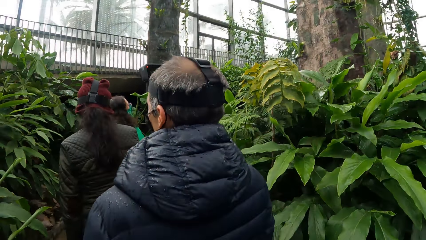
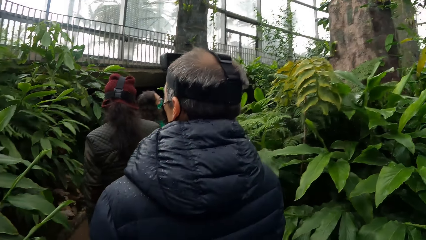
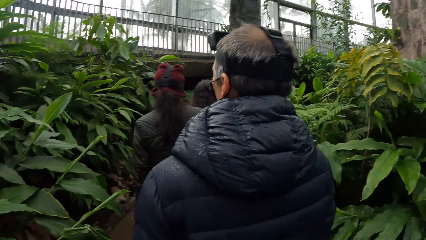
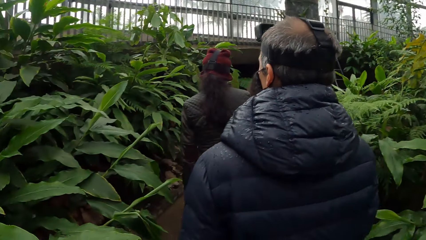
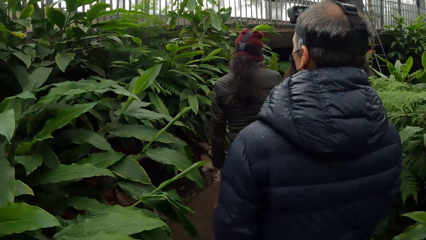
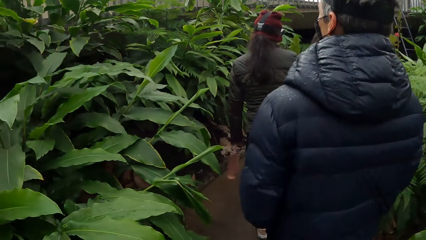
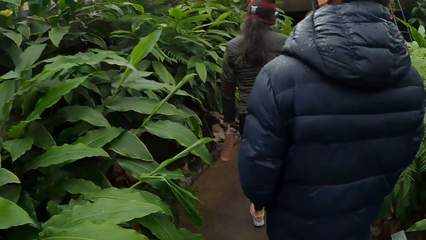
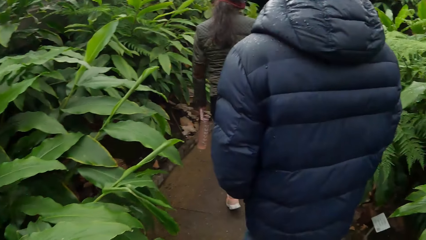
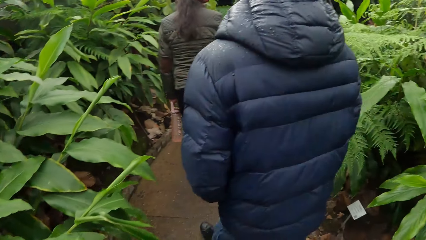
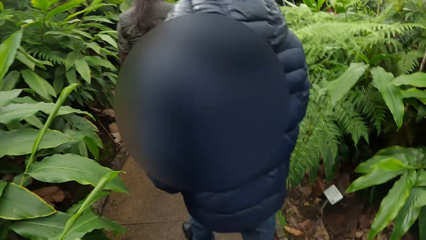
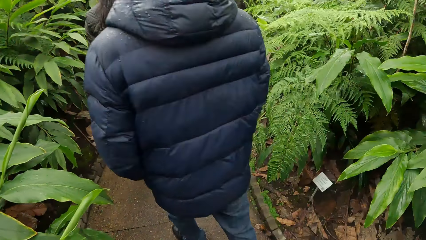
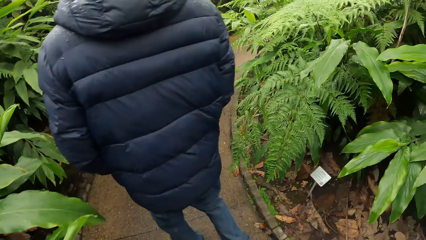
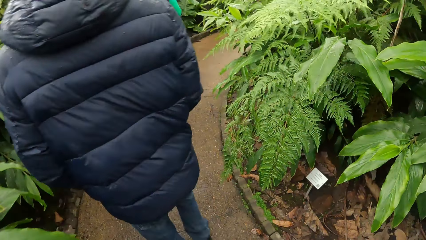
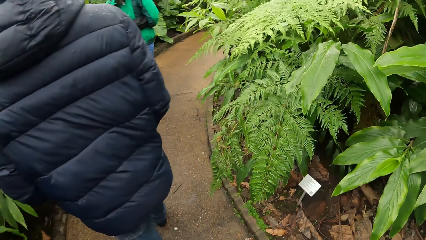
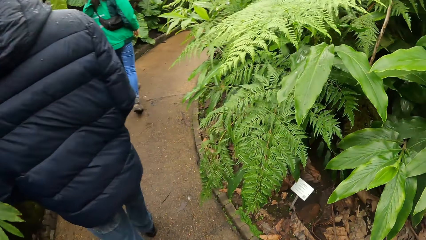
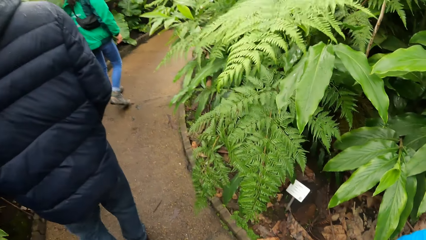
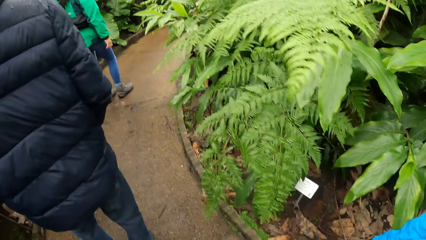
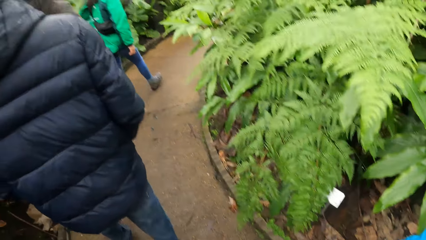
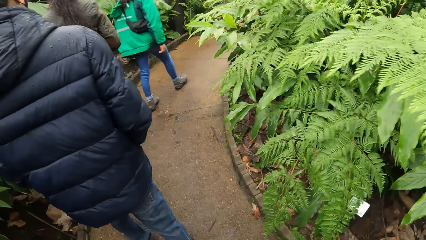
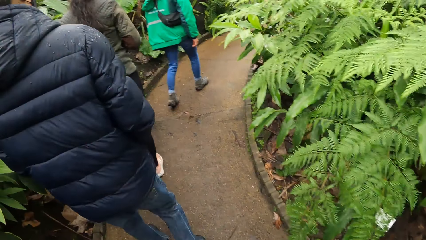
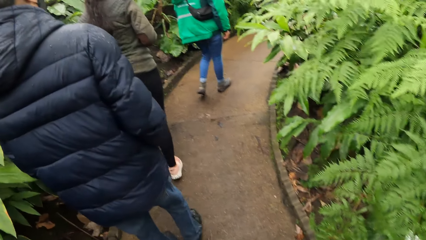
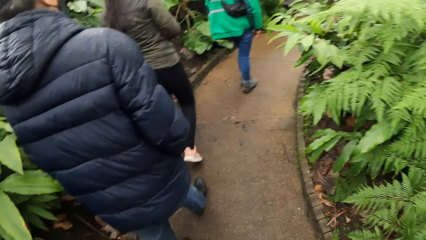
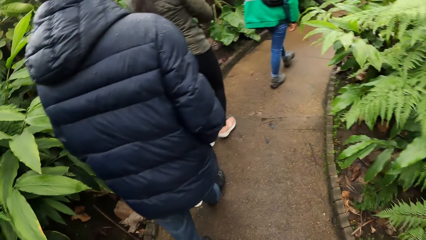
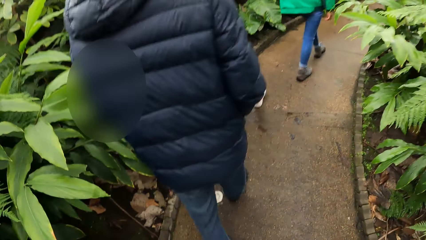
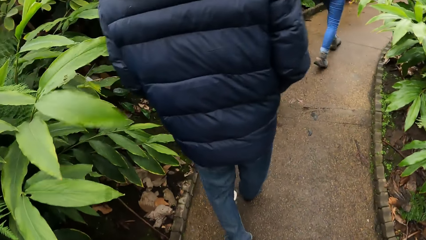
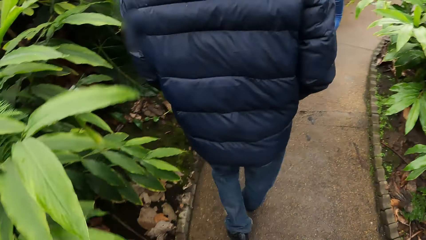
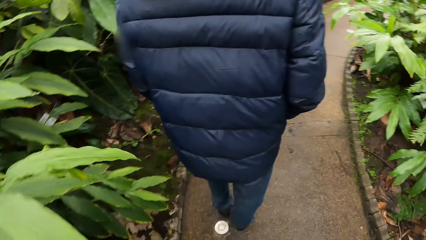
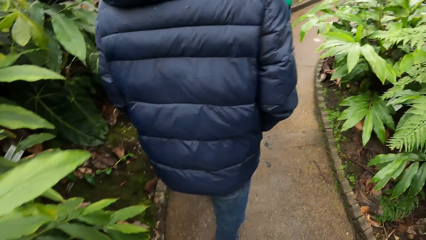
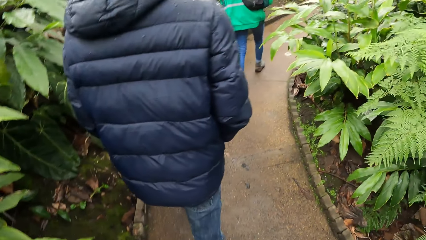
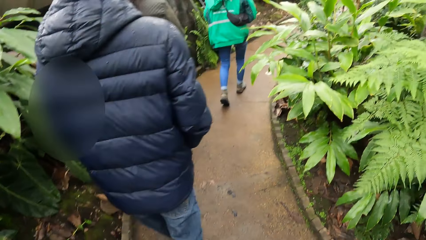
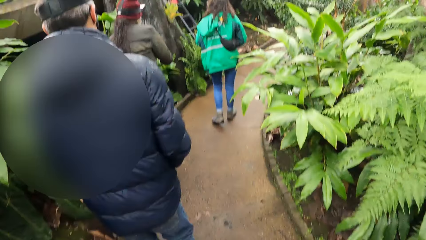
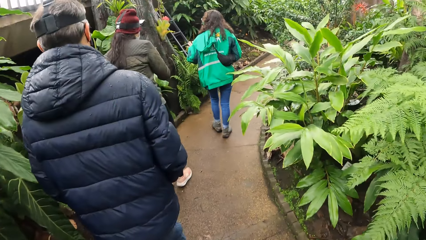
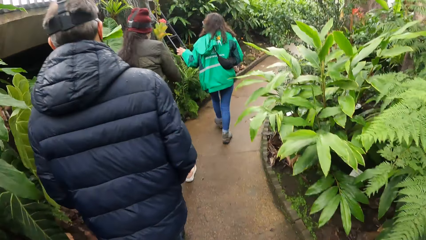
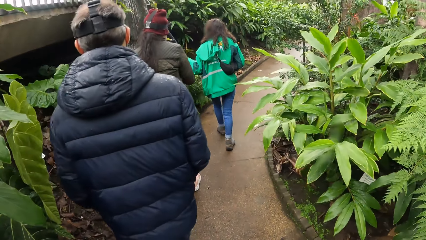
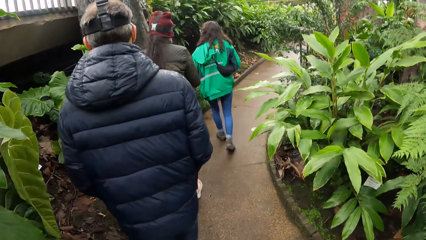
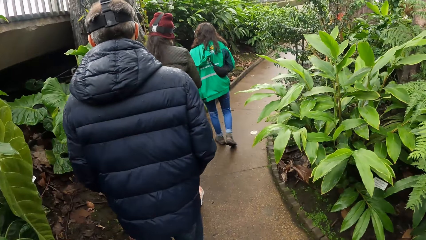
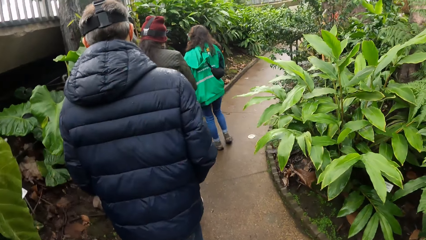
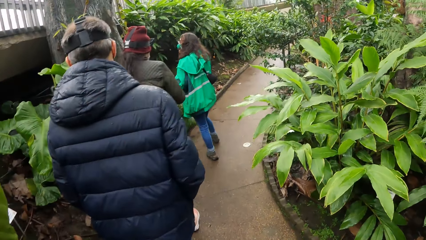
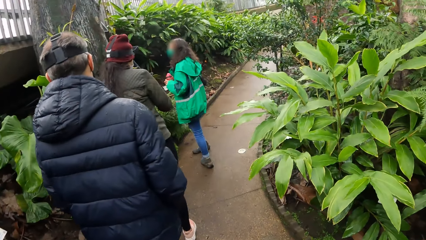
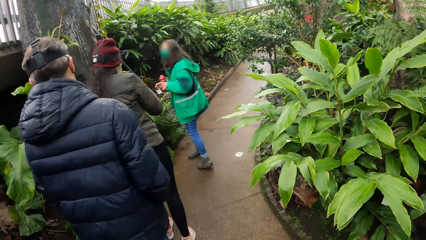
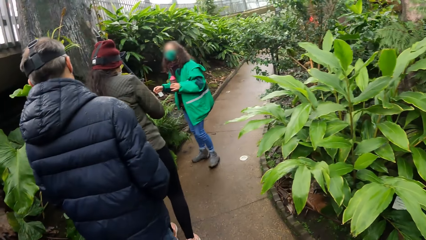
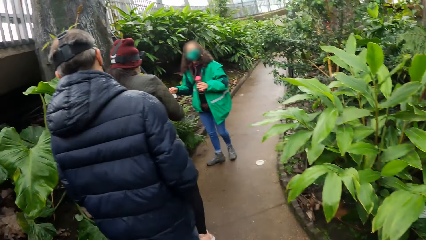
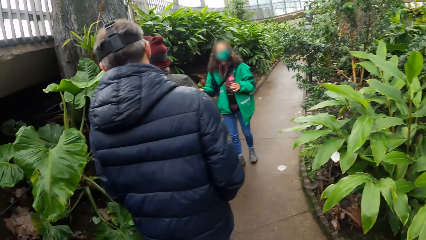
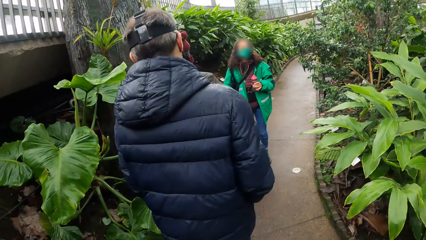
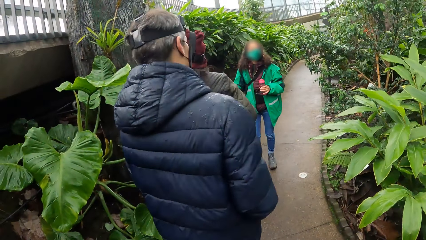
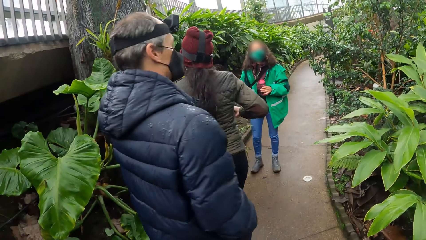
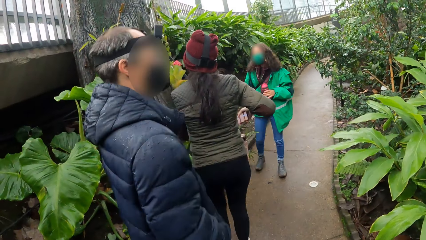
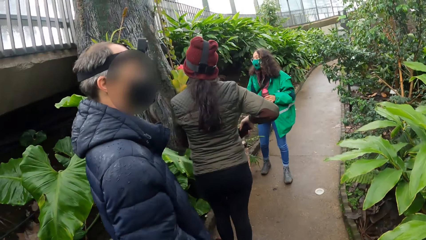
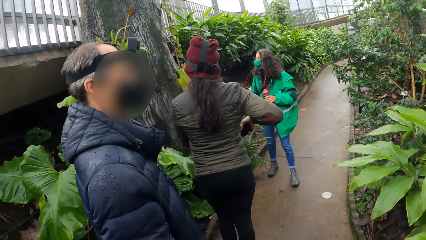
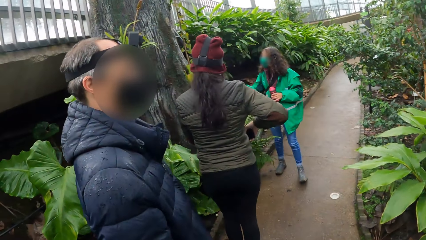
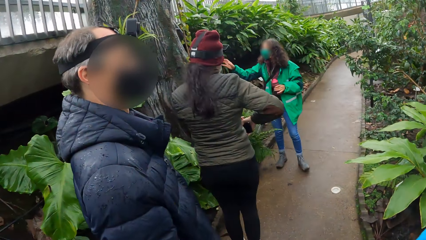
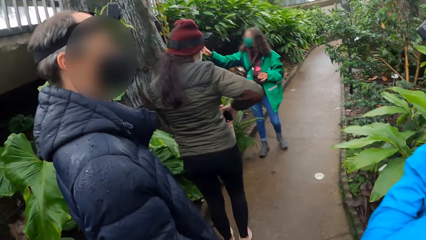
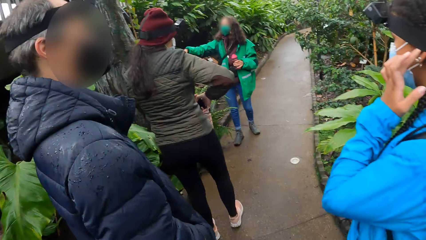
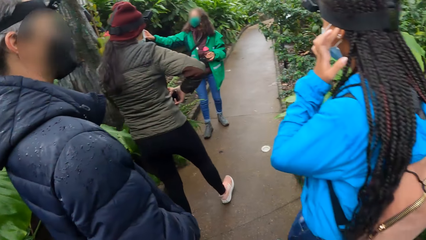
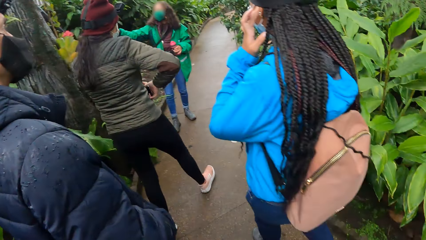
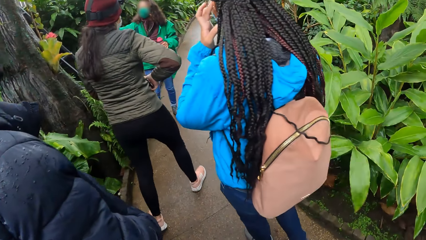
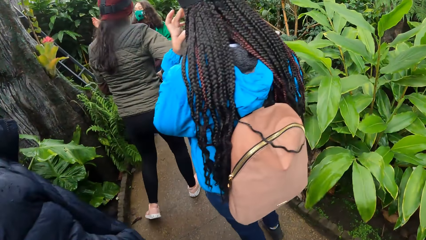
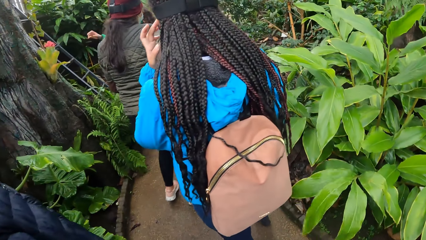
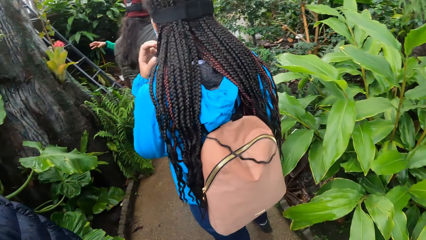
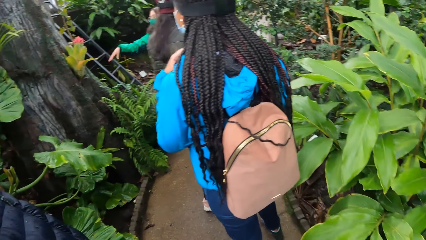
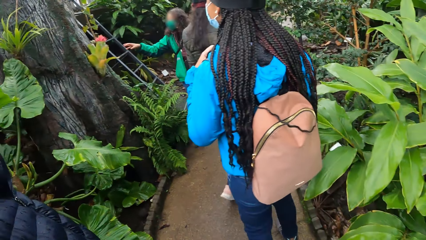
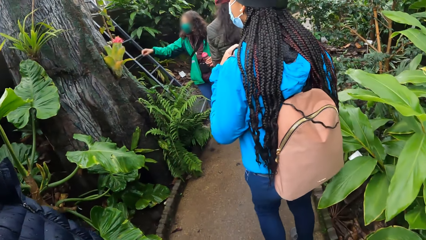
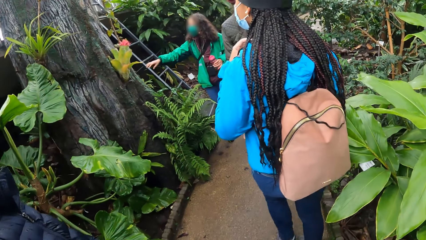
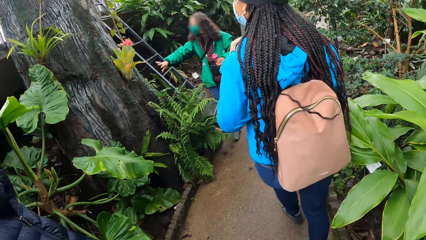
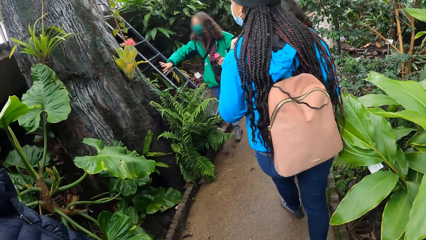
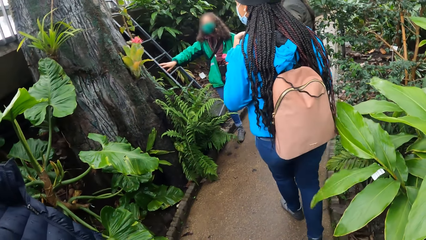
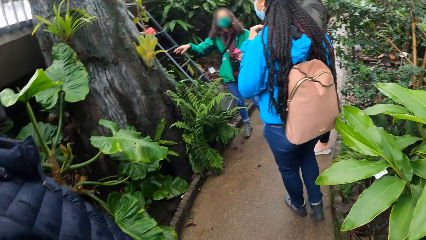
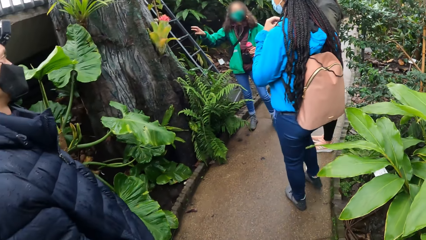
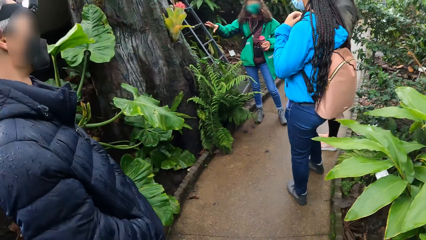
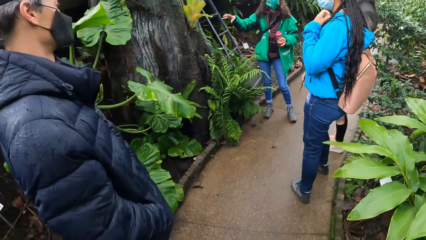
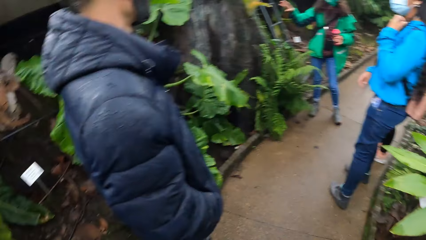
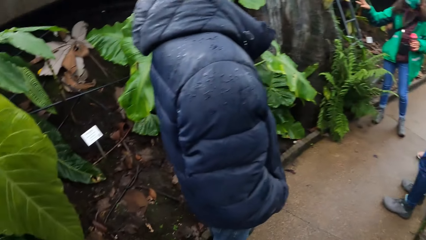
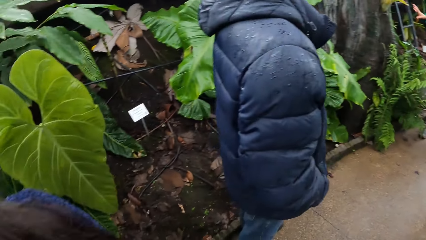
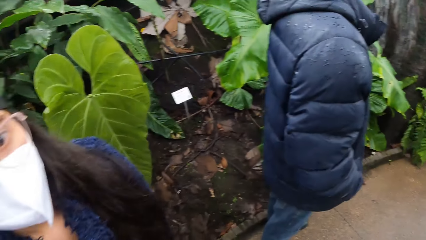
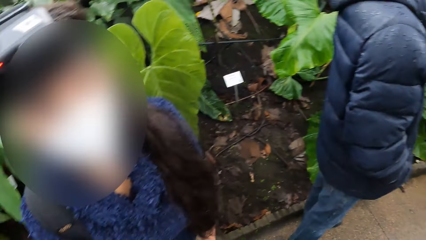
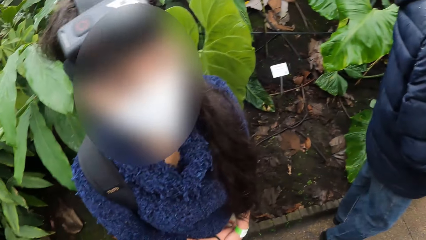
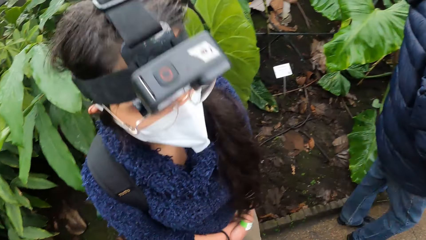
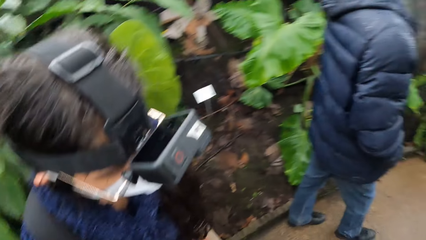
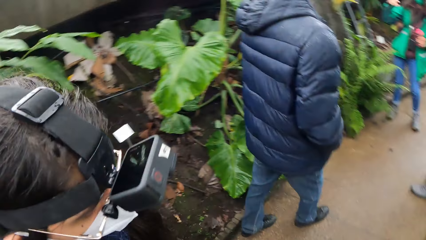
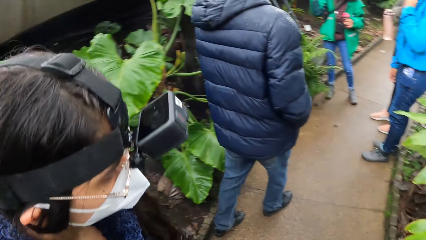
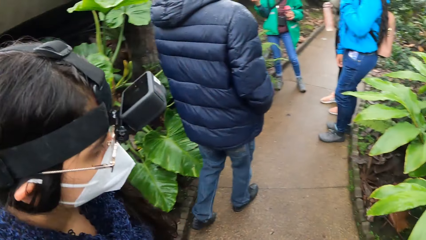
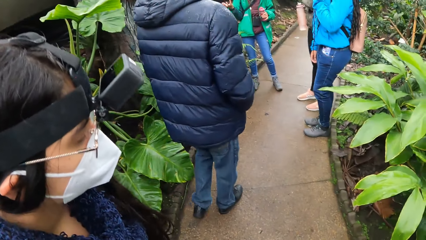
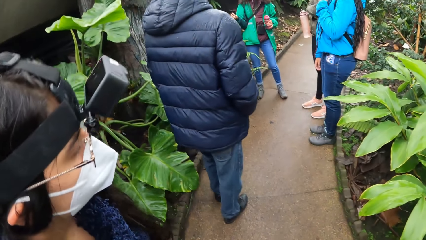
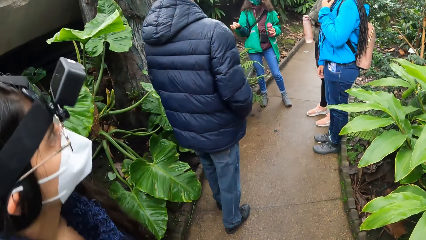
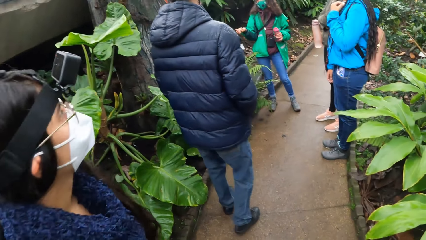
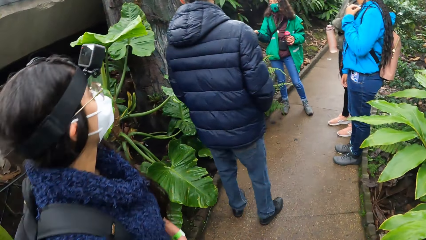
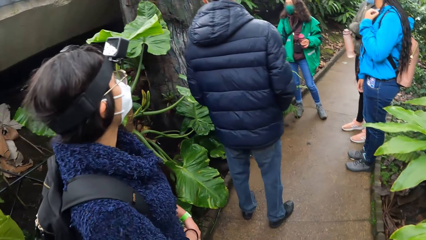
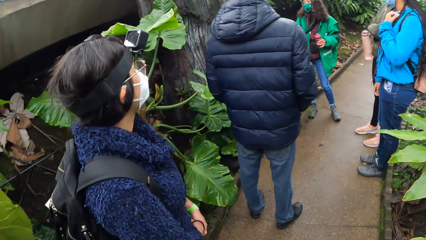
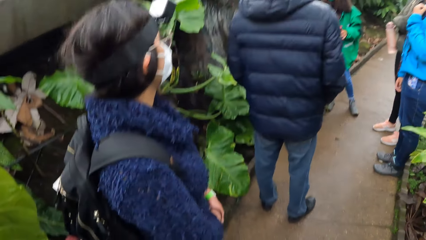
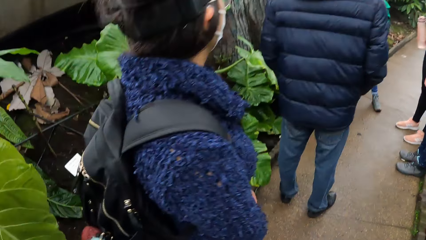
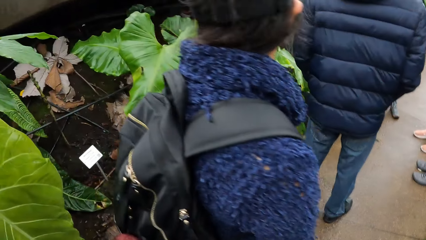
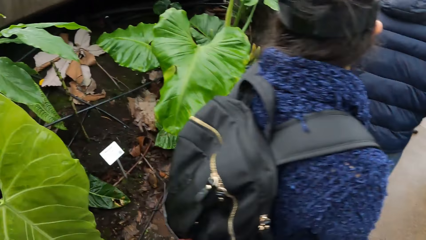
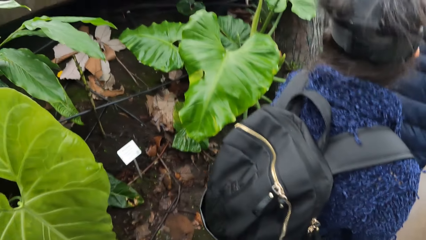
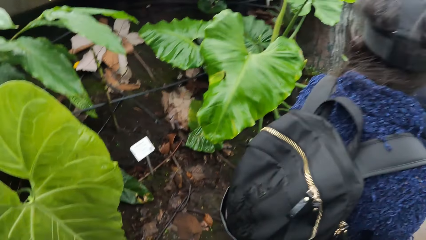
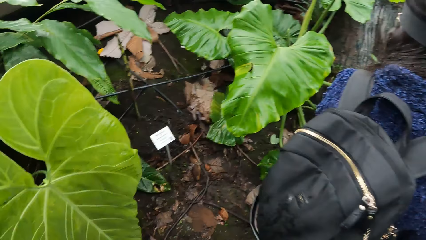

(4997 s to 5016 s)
The camera wearer walks along the pathway in the forest. A woman talks to the camera wearer. The camera wearer looks around. Another woman interacts with the camera wearer. The camera wearer looks around.
